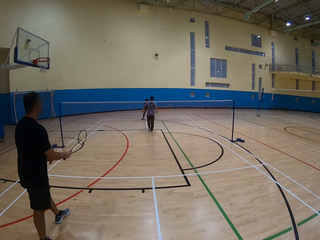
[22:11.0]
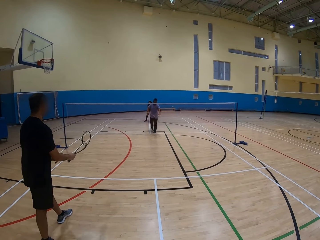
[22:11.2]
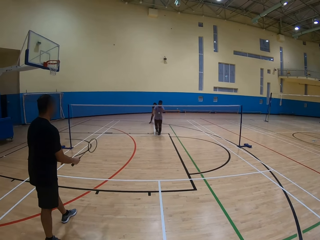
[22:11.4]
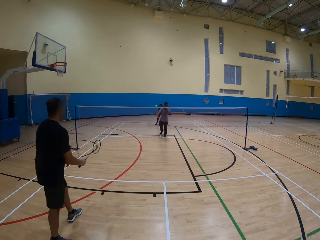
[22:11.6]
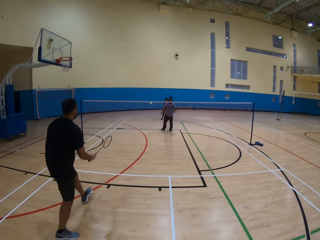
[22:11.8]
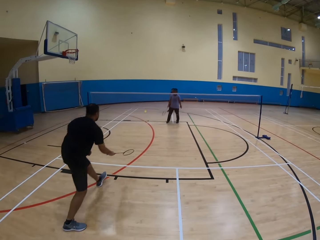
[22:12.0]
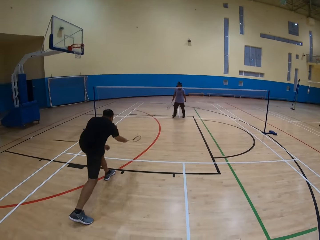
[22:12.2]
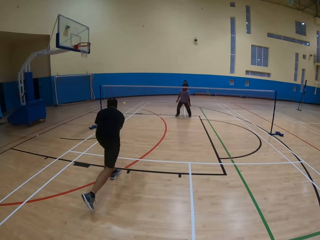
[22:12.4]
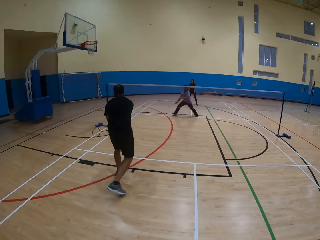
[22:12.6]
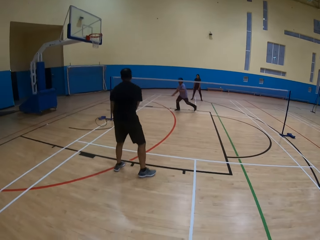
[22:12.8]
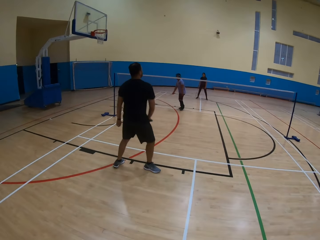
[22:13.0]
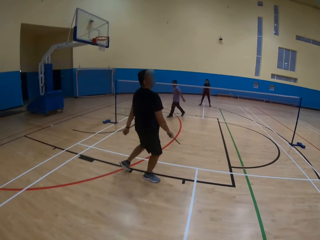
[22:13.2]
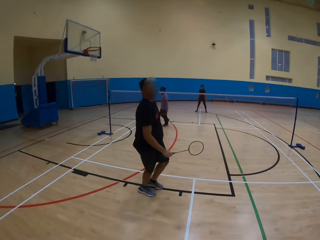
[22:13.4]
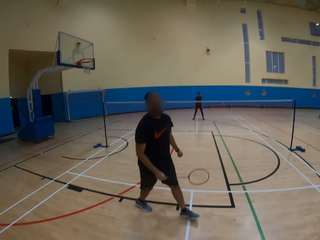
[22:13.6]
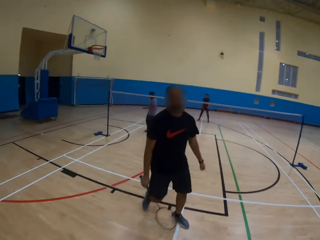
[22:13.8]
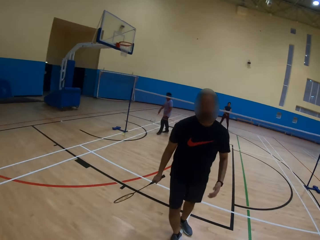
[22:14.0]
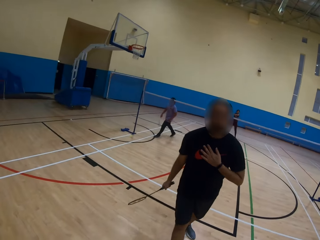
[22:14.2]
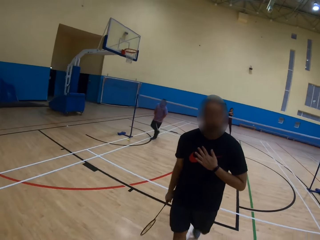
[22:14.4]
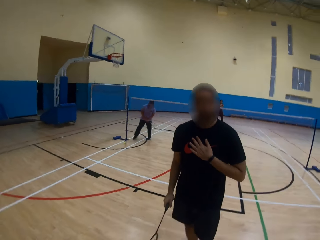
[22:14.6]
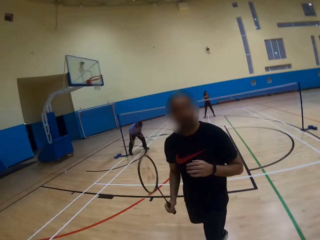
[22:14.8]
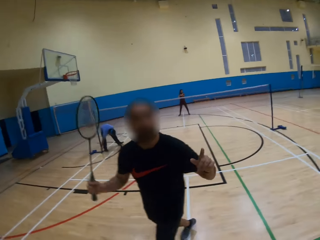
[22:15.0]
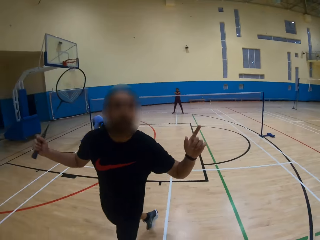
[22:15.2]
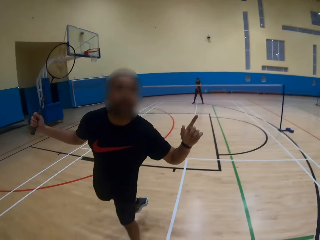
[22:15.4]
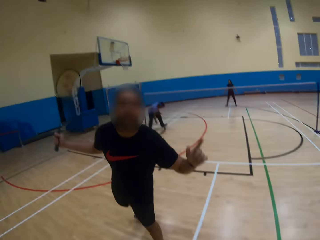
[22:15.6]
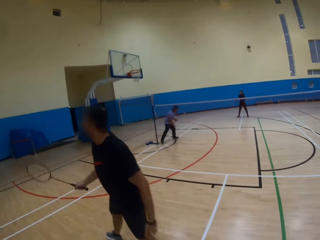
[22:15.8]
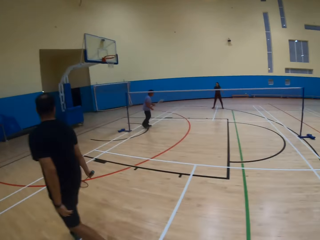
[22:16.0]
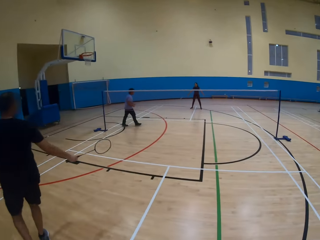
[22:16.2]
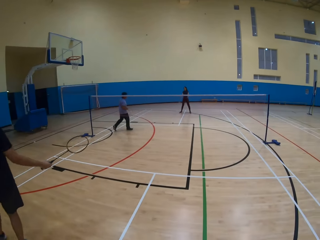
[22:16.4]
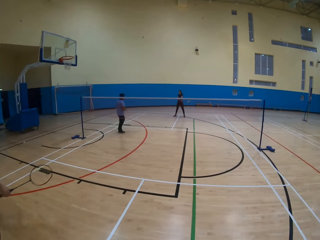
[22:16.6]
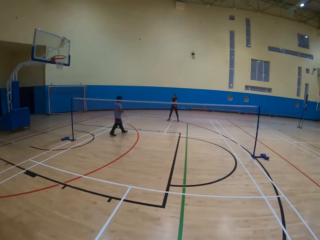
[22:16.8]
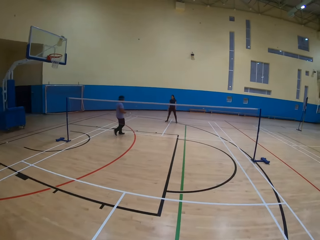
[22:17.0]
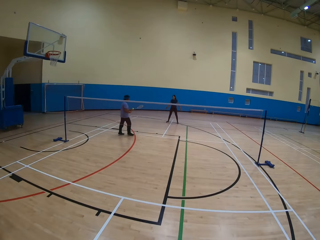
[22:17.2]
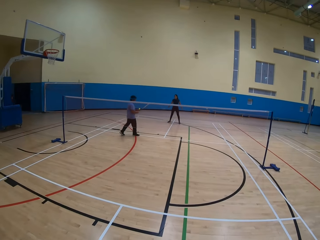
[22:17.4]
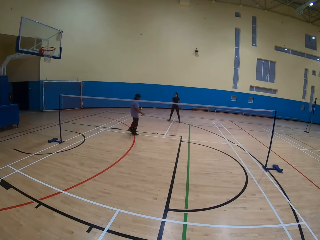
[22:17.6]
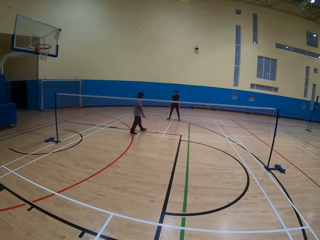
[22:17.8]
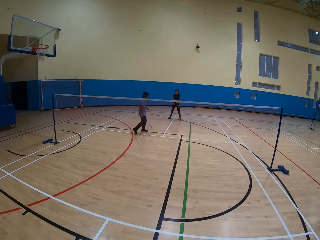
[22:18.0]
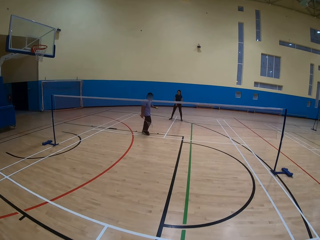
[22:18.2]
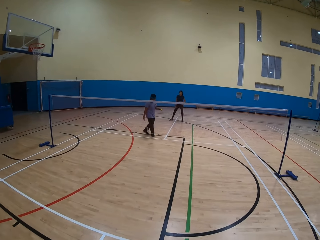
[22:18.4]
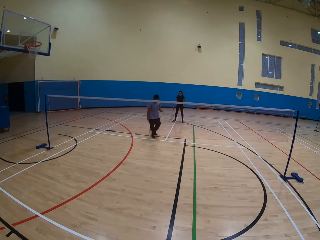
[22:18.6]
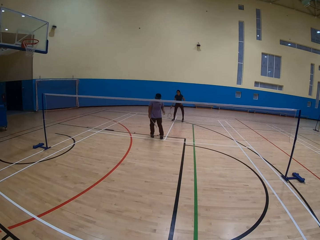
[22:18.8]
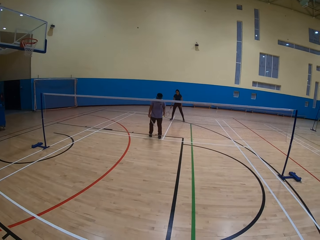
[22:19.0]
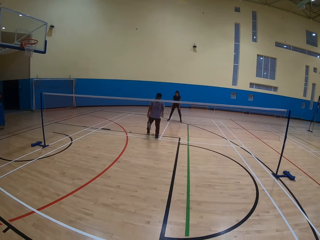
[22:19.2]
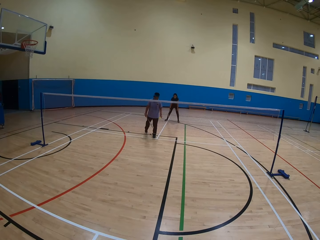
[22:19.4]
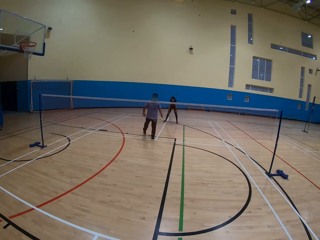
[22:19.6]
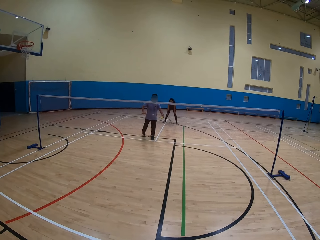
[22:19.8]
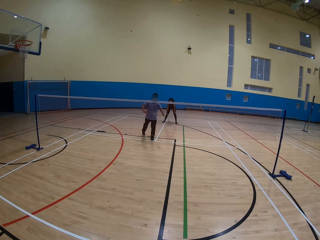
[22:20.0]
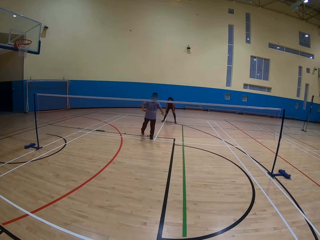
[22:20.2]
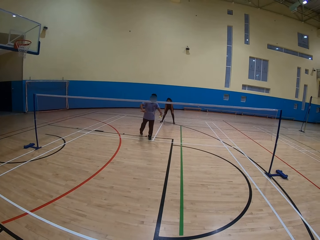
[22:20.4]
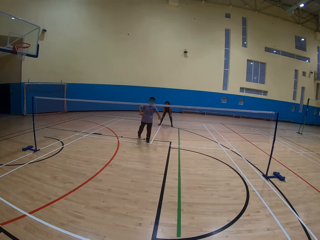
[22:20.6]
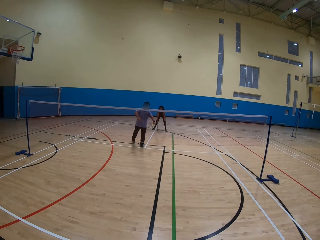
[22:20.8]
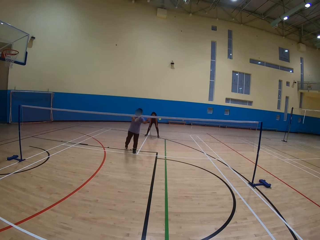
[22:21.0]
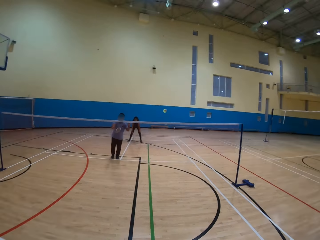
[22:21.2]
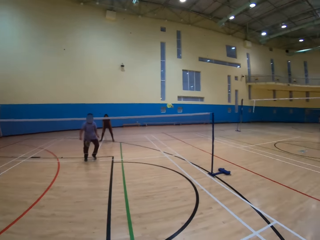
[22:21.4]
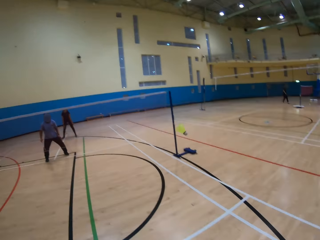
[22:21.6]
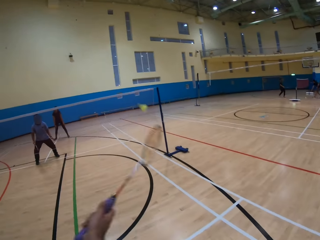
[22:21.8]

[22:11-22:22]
A man hits the shuttlecock. Another man hits the shuttlecock. The other man walks around. The camera wearer looks at the other man. The other man lifts up both hands. The first man moves around. The first man hits the shuttlecock.

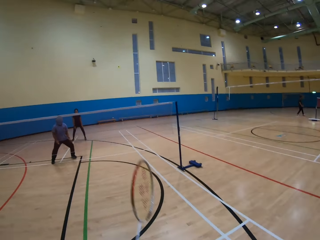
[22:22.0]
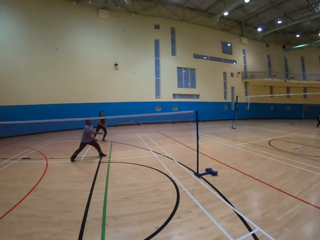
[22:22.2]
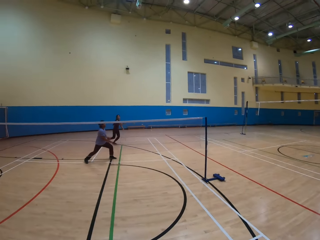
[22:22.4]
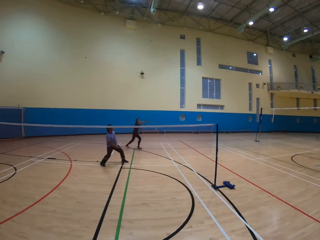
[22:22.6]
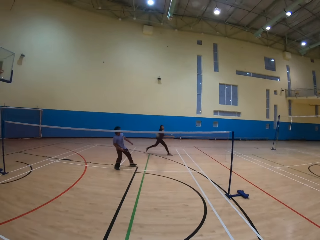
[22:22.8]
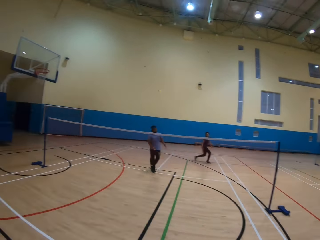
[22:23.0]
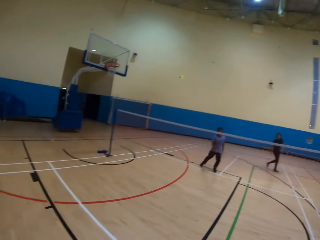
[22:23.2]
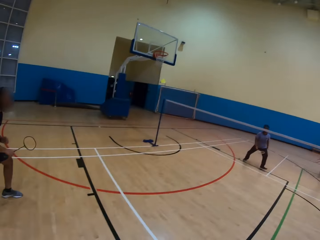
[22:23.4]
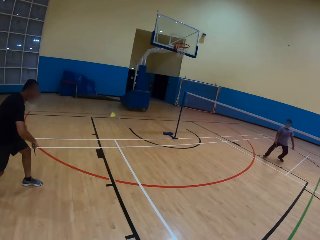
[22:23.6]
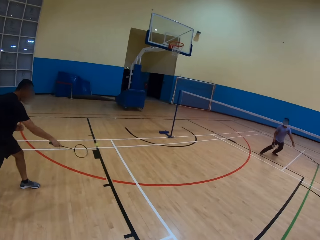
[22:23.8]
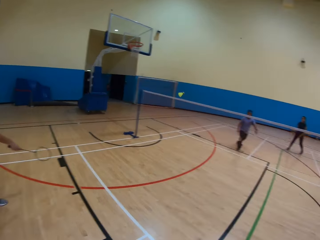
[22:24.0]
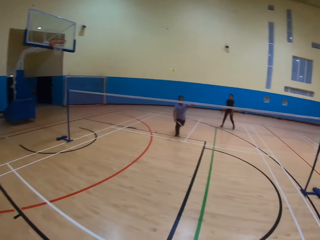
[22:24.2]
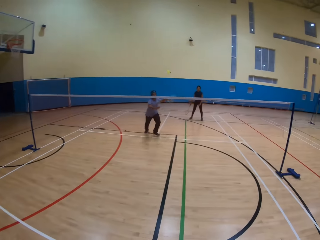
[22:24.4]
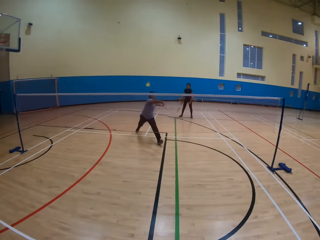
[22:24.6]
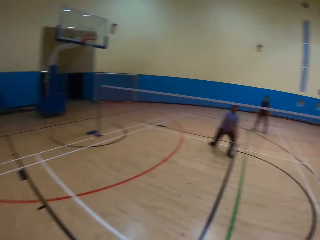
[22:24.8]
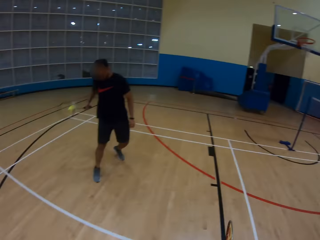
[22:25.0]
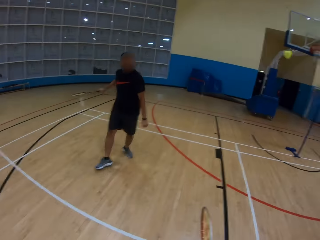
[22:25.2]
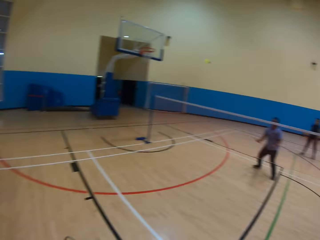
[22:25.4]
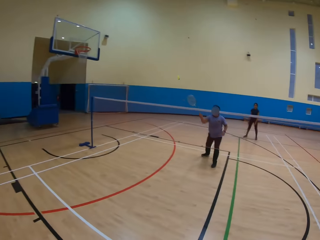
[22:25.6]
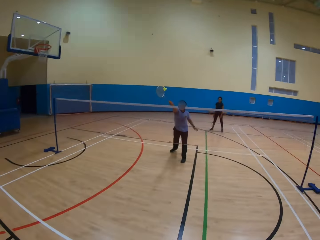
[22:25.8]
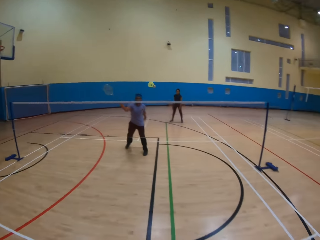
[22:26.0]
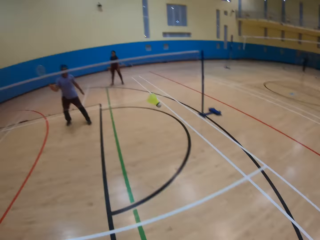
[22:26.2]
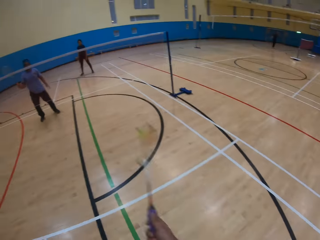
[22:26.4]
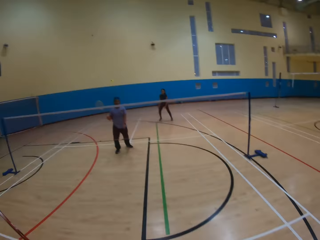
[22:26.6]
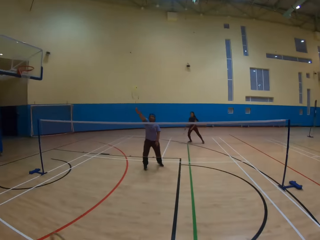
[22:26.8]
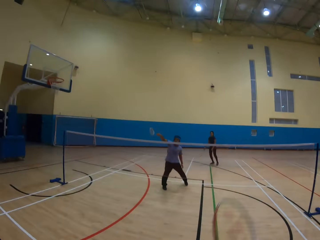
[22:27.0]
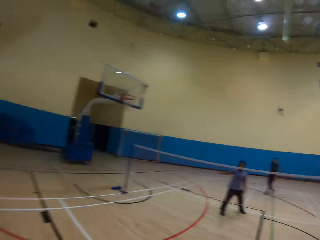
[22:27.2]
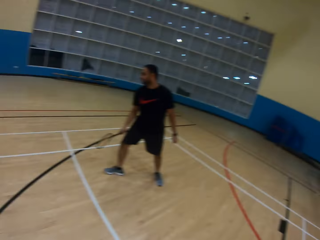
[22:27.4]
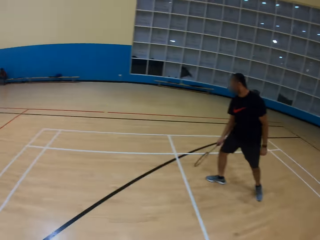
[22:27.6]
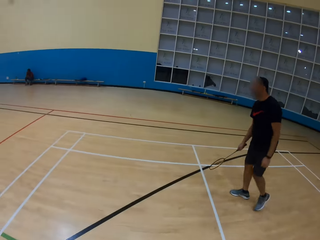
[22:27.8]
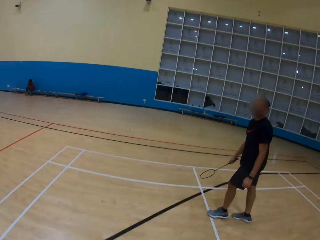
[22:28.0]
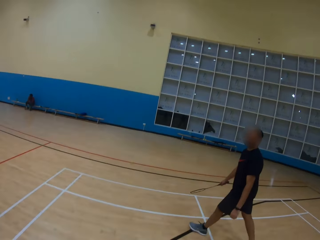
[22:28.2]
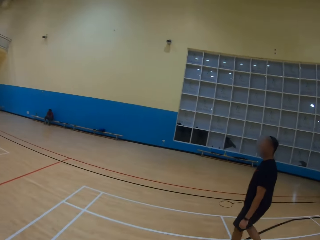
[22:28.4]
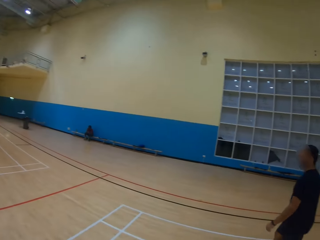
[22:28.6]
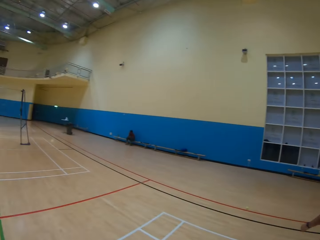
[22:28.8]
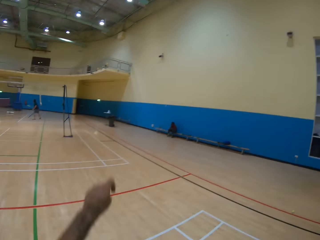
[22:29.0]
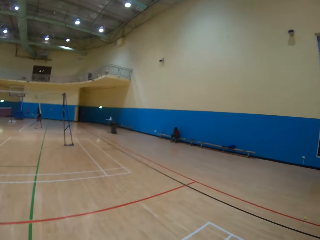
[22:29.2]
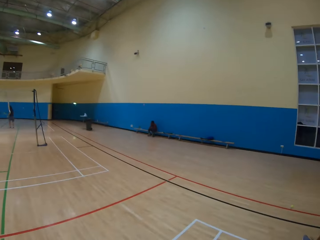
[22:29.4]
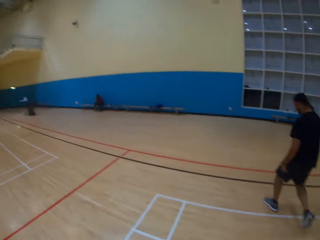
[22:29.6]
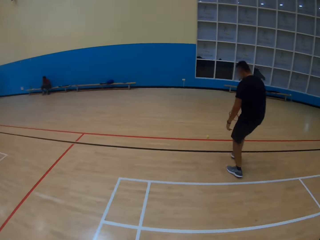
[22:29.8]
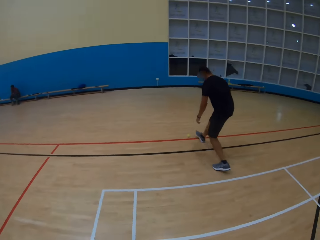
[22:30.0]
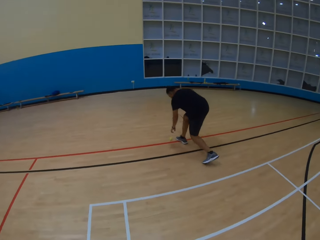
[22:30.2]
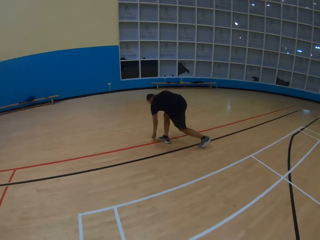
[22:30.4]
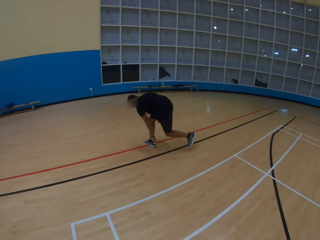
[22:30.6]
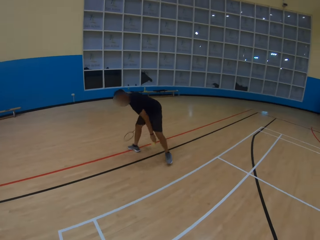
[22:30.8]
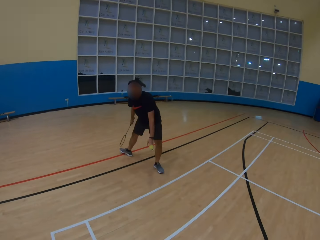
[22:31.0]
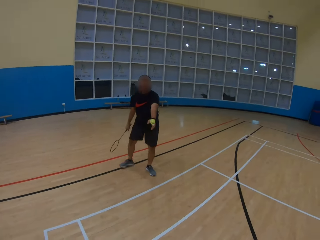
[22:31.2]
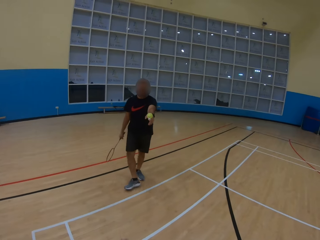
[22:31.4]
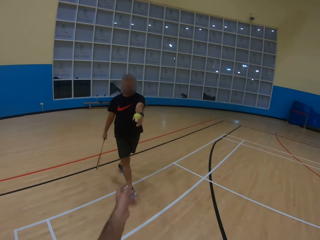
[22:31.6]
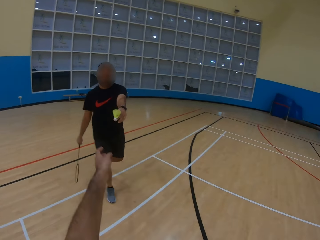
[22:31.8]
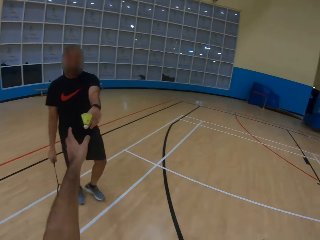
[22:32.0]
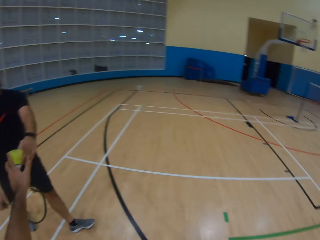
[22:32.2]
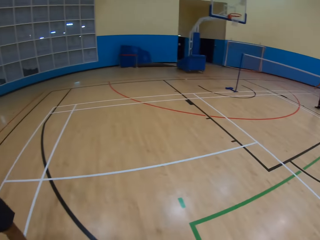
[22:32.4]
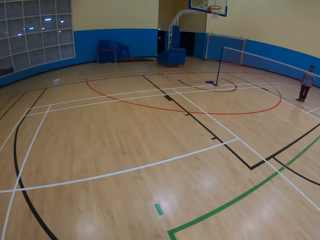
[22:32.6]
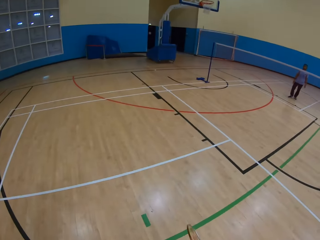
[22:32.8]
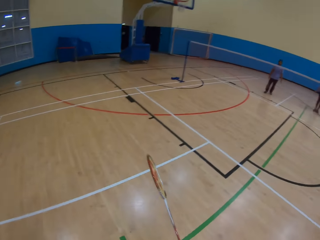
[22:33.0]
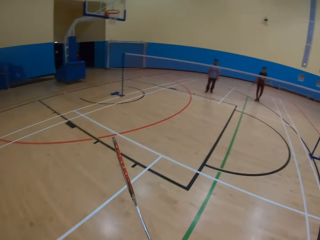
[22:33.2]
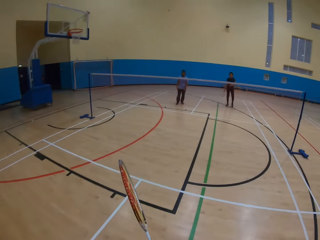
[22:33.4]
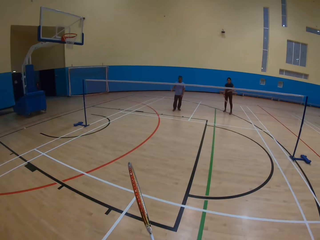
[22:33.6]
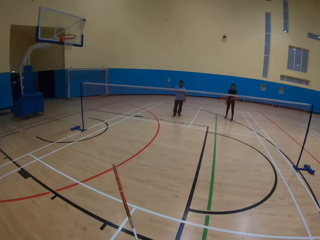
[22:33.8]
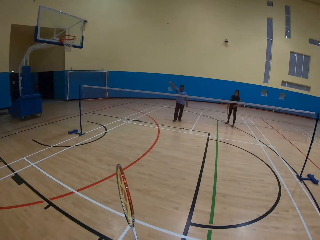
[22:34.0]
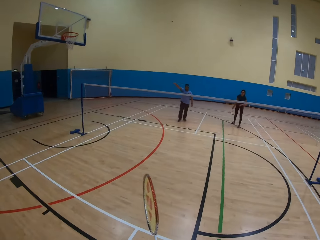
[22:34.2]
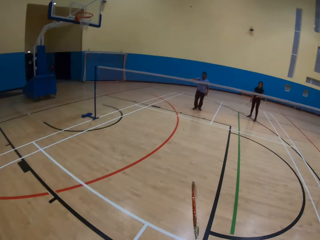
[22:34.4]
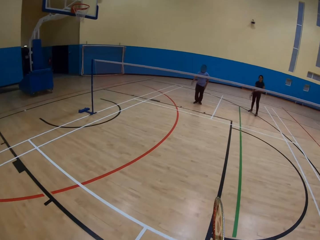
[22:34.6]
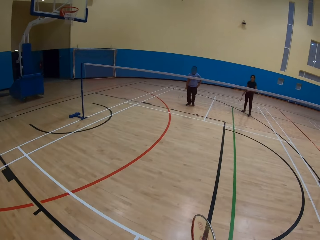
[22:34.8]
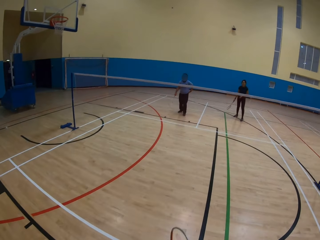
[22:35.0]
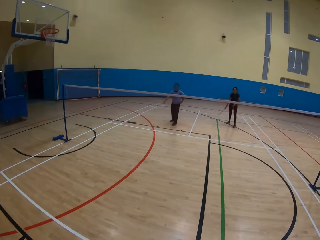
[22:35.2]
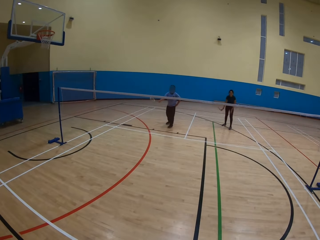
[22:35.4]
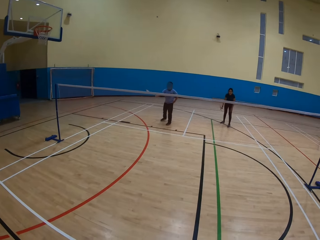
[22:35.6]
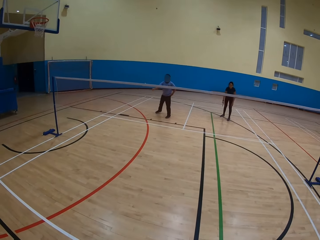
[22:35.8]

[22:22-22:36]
The camera wearer hits the shuttlecock. A woman hits the shuttlecock. A man hits the shuttlecock. Another man hits the shuttlecock. The first man hits the shuttlecock. The other man hits the shuttlecock. The camera wearer hits the shuttlecock. The other man hits the shuttlecock. The first man walks around, picks up the shuttlecock on the ground and gives the camera wearer the shuttlecock. The camera wearer looks around. The other man lifts up his hand.
